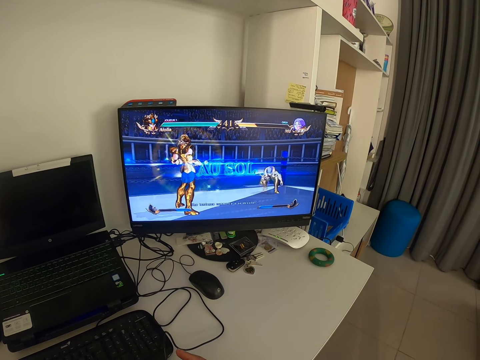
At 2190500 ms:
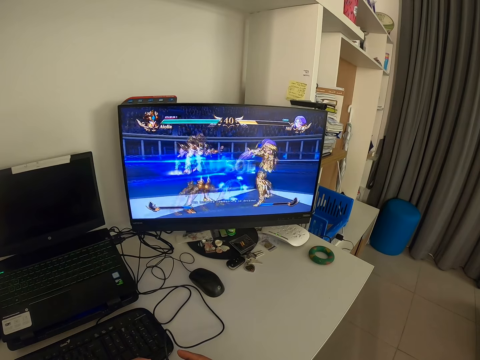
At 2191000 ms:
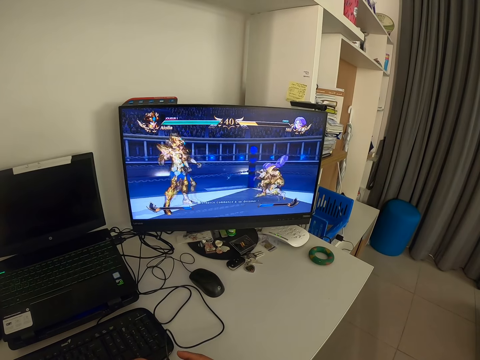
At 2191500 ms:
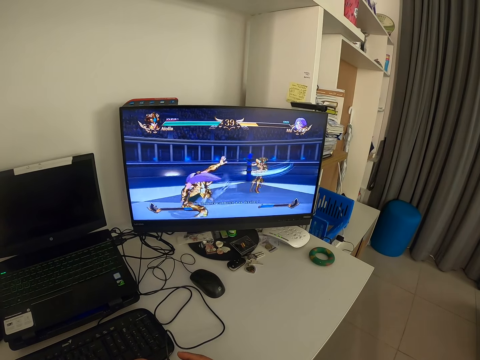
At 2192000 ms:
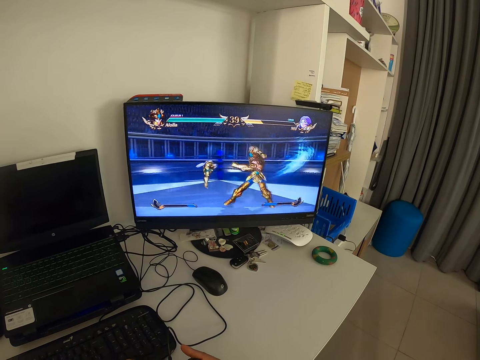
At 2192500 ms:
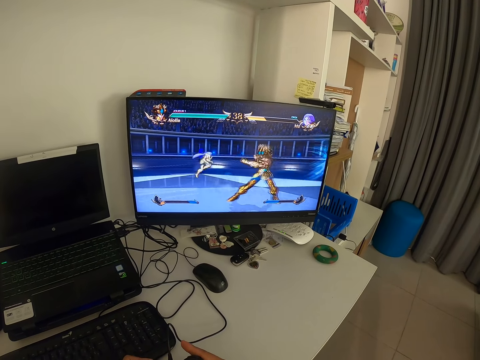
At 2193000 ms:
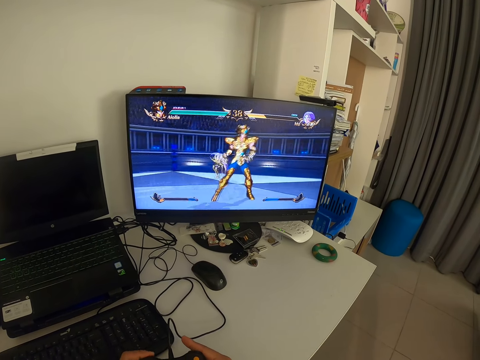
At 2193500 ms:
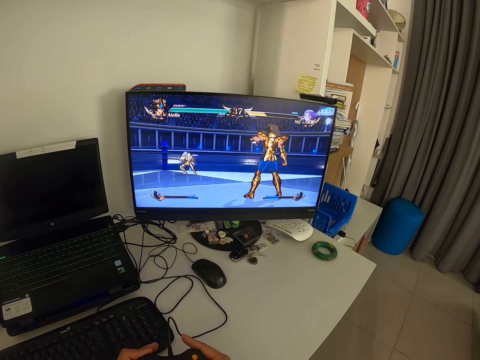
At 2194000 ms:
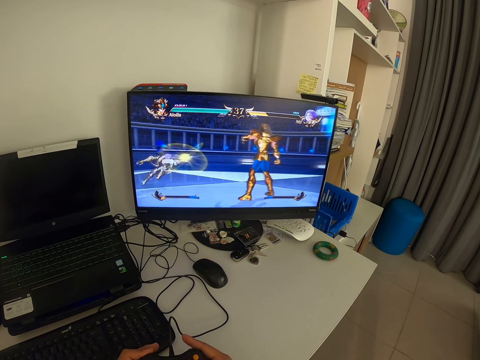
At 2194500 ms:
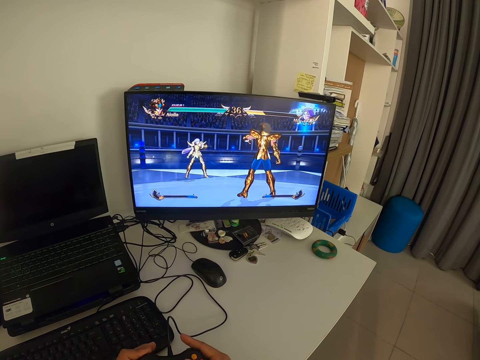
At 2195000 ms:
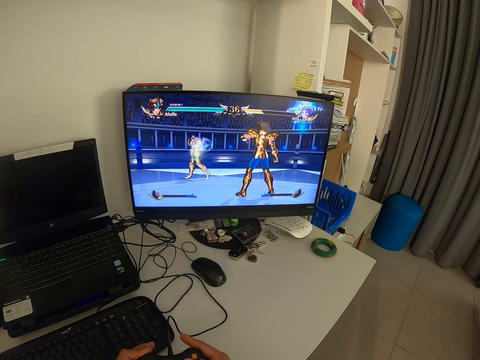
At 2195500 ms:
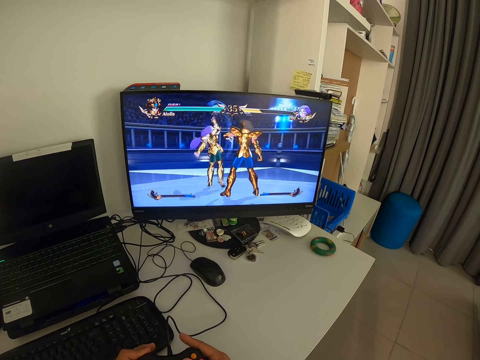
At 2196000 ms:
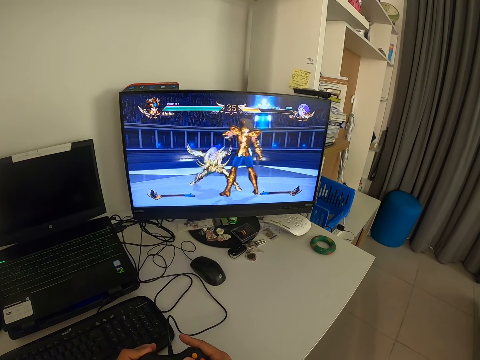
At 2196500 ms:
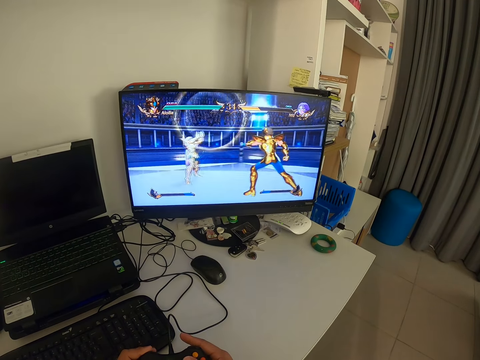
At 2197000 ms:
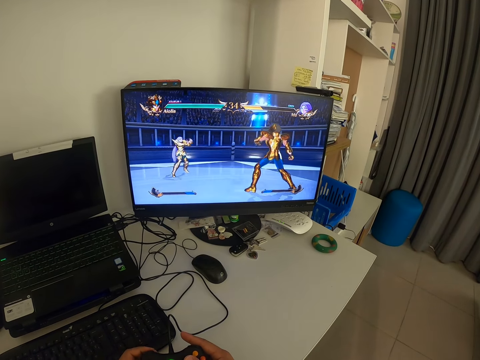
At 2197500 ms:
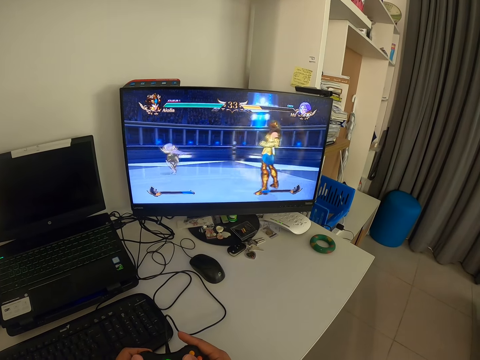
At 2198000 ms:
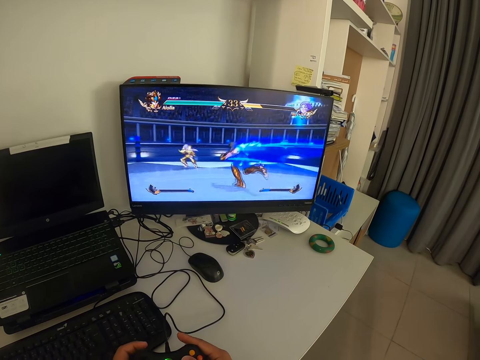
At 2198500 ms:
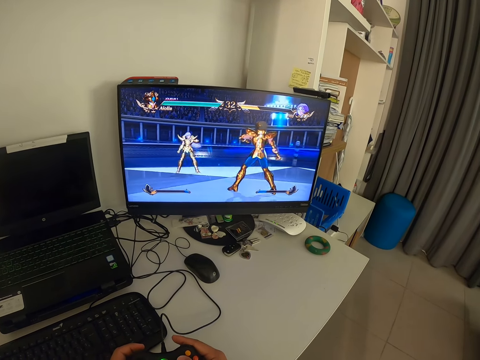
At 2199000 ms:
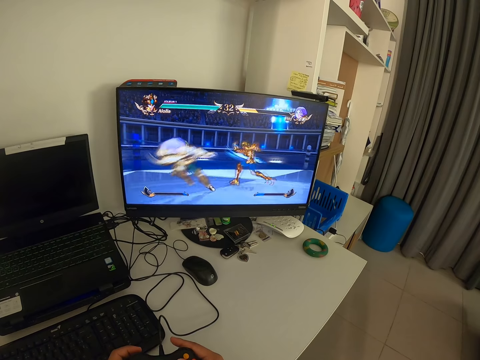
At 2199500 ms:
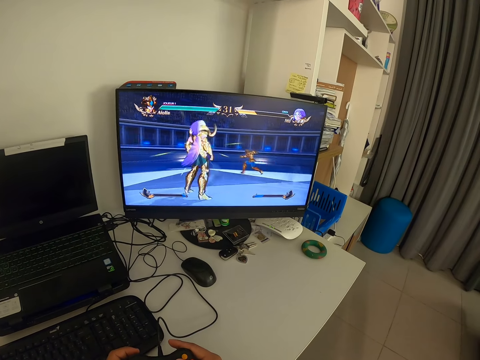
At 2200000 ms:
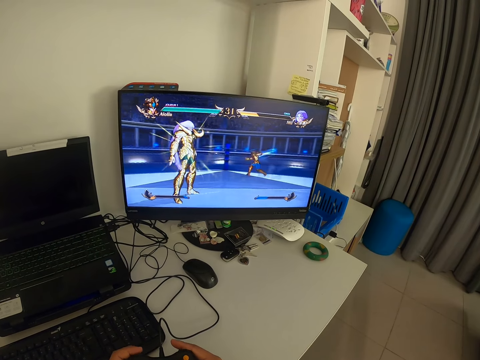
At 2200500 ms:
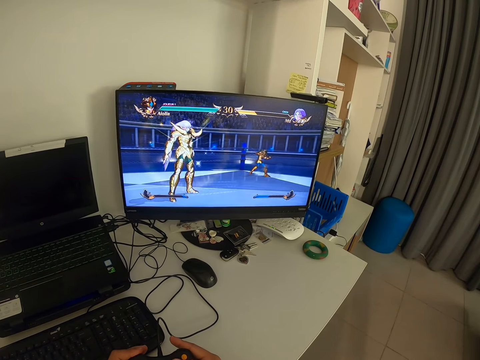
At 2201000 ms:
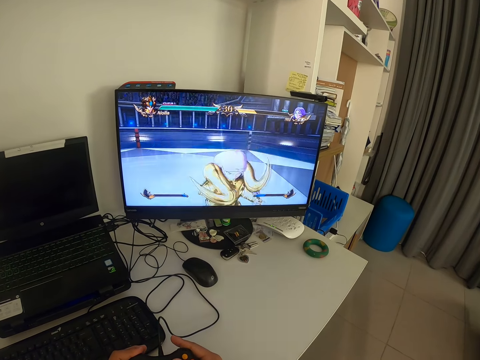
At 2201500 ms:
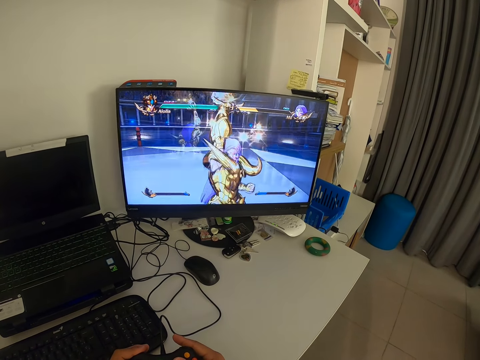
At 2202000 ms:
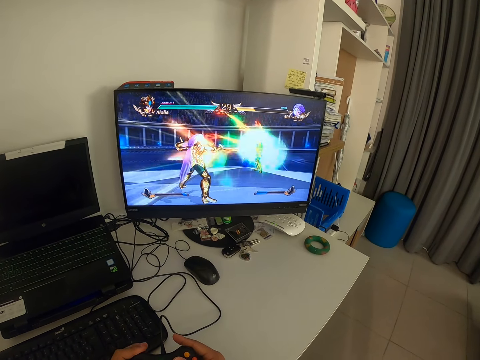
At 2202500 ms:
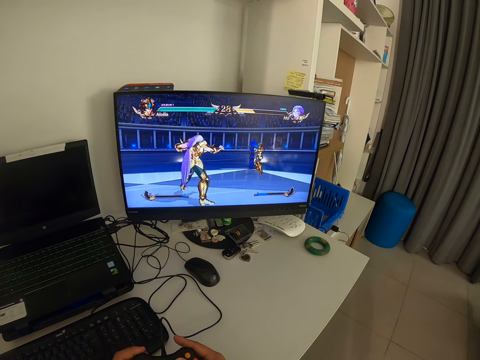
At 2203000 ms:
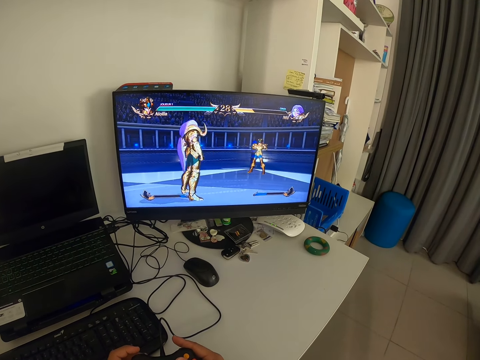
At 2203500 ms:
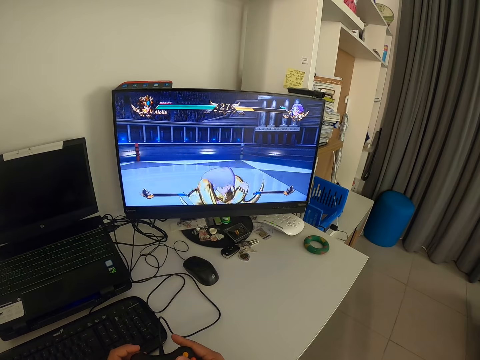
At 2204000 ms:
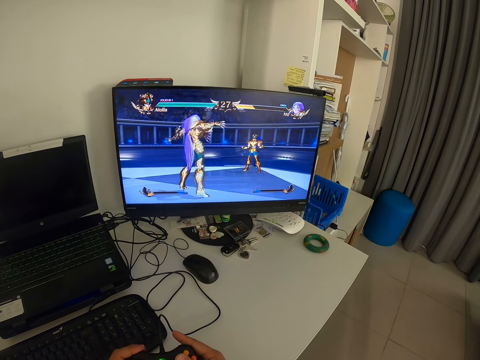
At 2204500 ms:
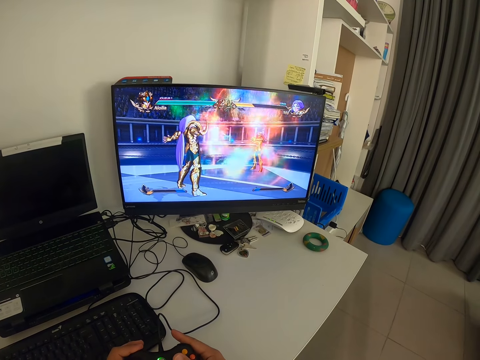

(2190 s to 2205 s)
The camera wearer looks at the monitor. They press a gamepad.

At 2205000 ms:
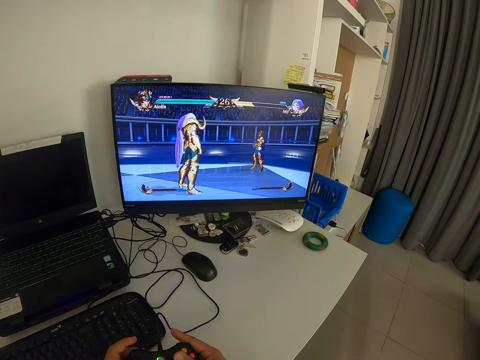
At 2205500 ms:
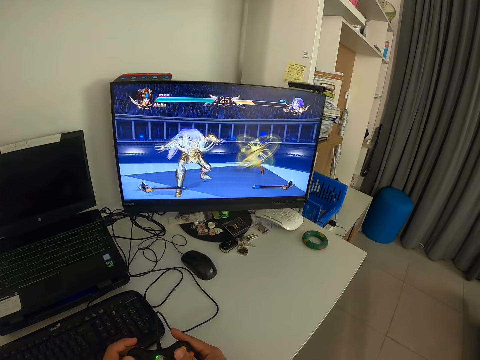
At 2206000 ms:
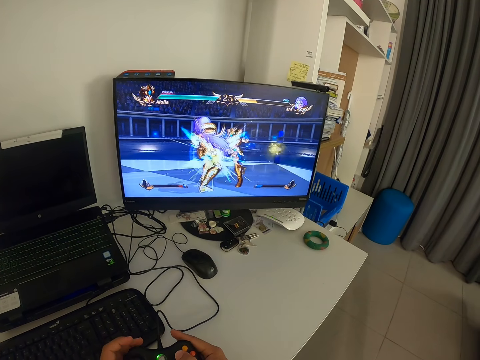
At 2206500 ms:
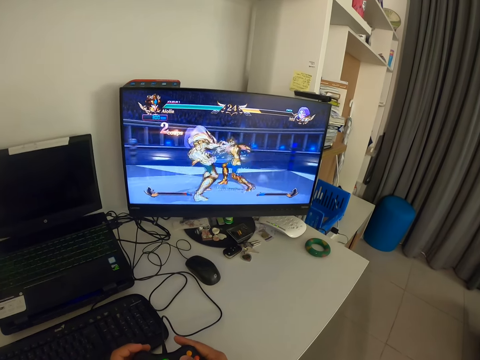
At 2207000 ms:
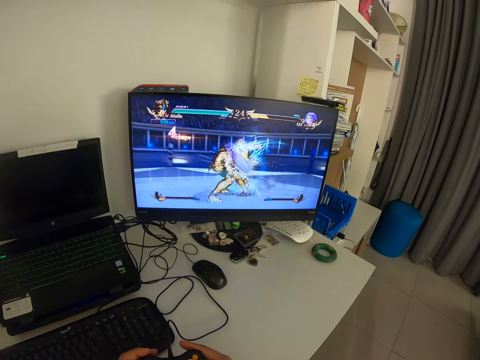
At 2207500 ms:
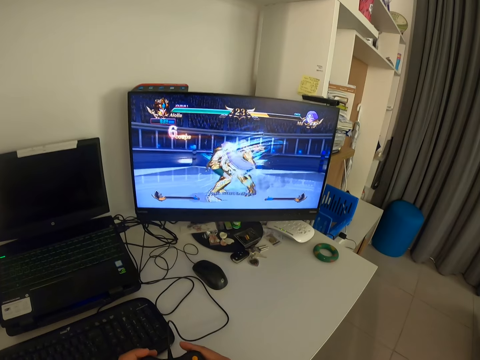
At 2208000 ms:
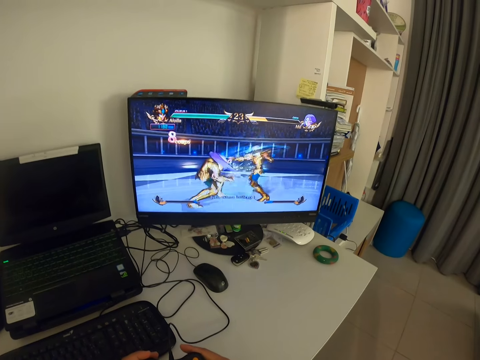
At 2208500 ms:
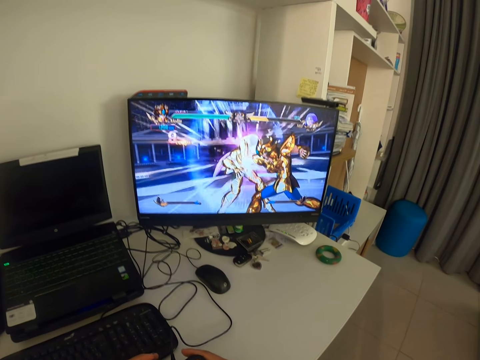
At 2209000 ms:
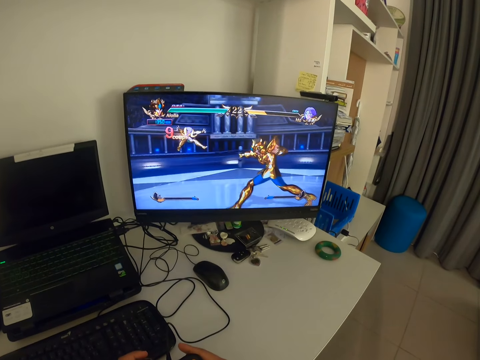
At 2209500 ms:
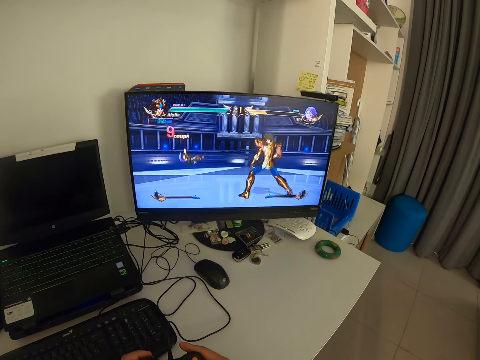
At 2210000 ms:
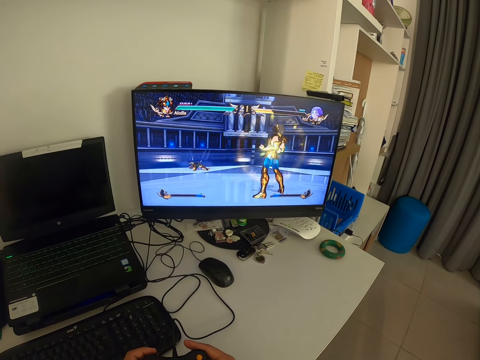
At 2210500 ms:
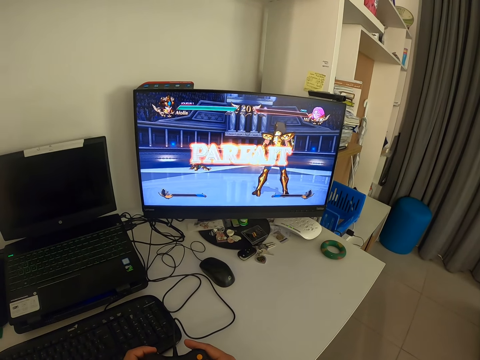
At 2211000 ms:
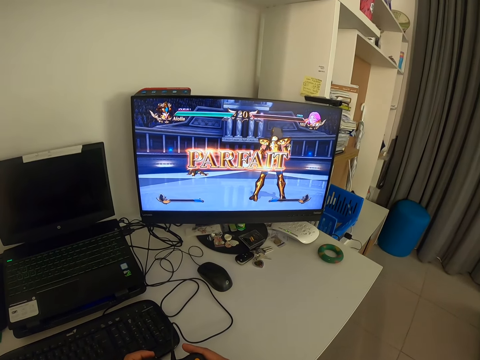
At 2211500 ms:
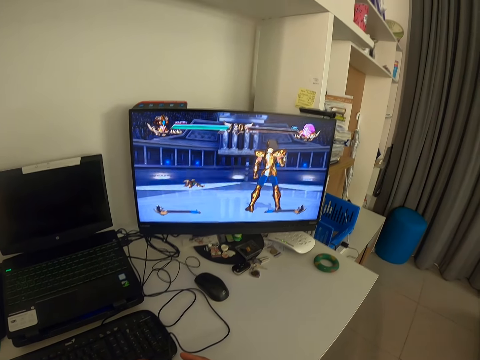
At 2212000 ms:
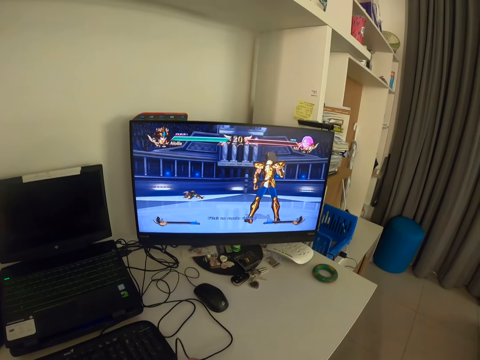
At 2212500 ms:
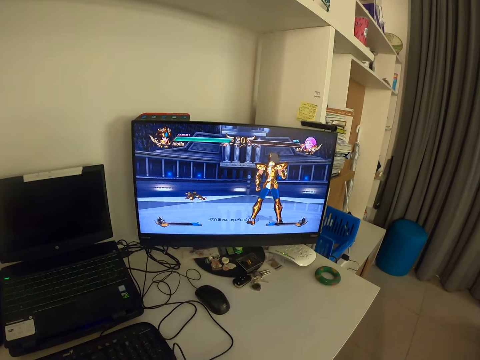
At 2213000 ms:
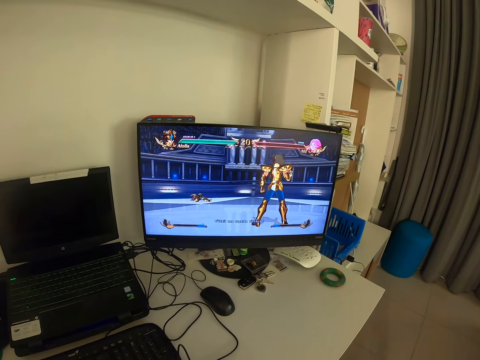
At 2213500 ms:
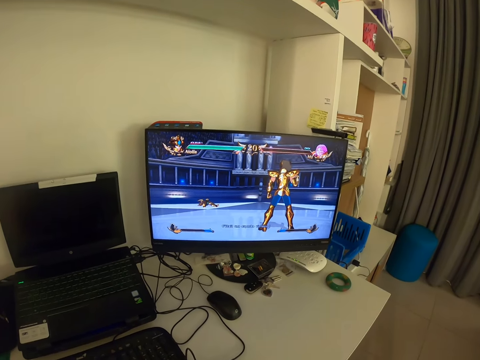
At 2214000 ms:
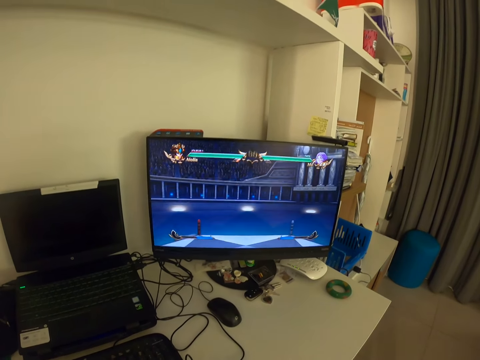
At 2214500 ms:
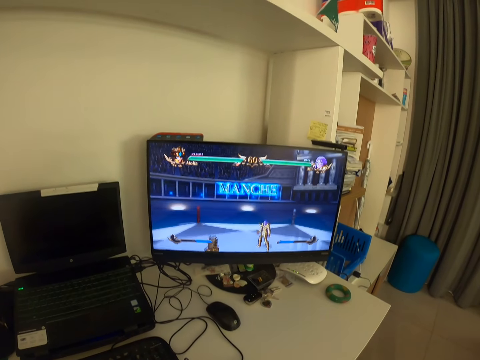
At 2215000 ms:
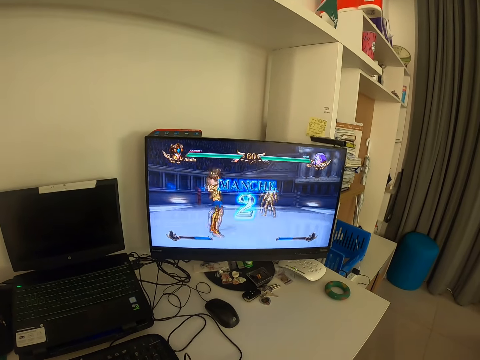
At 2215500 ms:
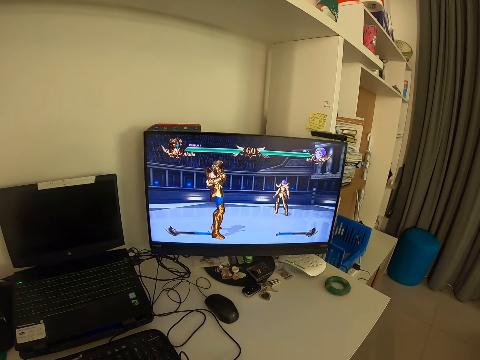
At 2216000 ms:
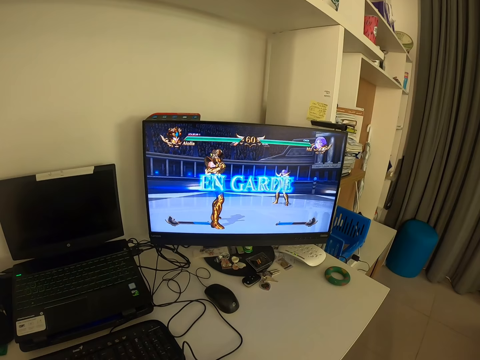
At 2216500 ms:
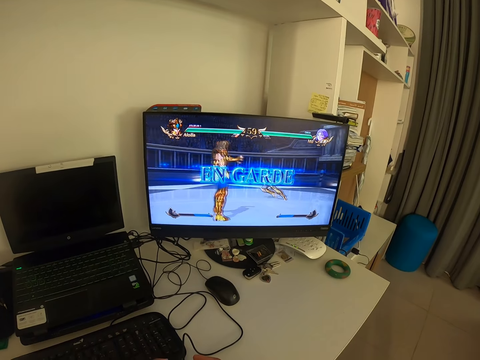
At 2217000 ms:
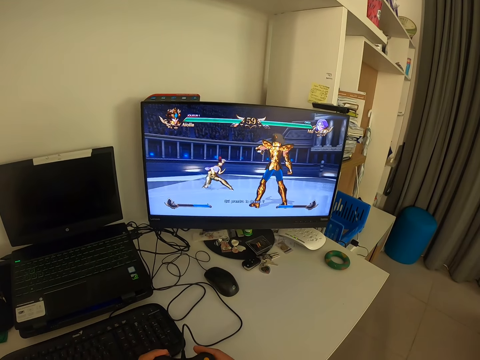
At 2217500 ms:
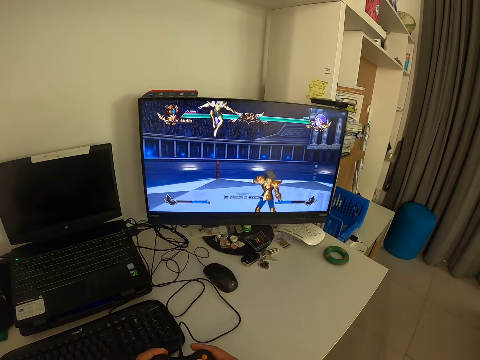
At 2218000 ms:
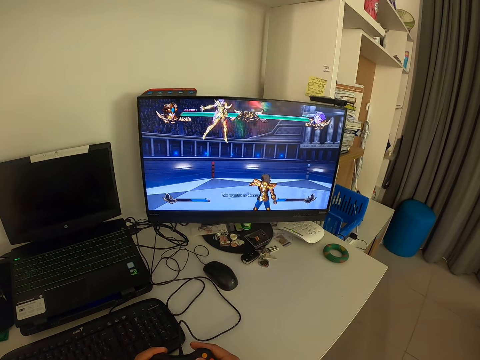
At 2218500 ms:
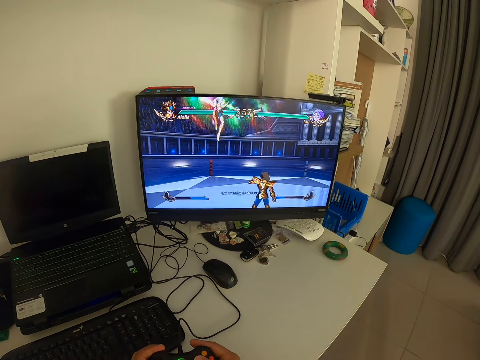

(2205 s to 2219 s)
The camera wearer looks at the monitor.
